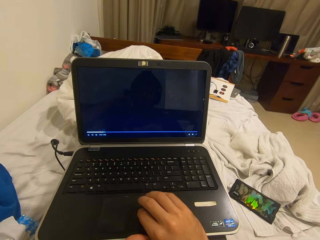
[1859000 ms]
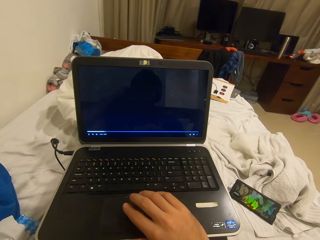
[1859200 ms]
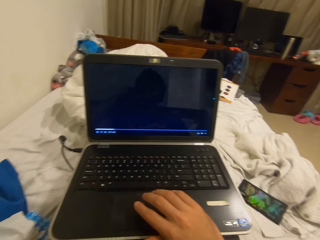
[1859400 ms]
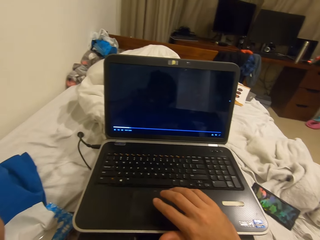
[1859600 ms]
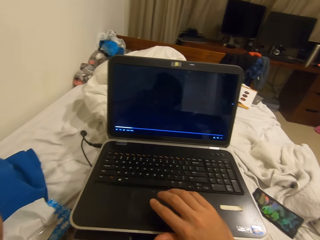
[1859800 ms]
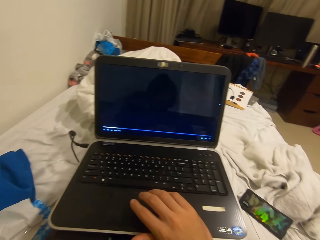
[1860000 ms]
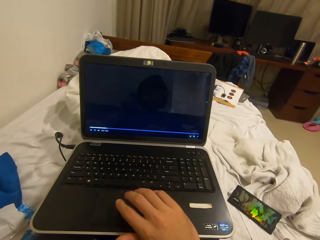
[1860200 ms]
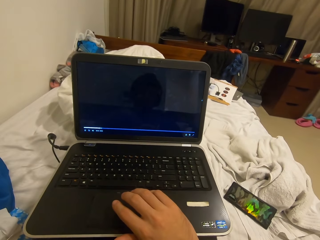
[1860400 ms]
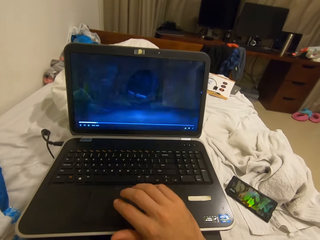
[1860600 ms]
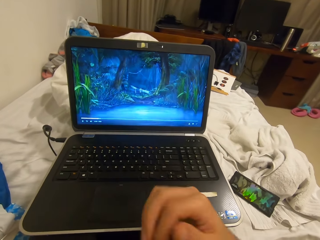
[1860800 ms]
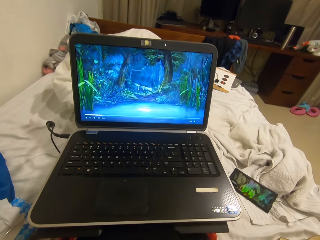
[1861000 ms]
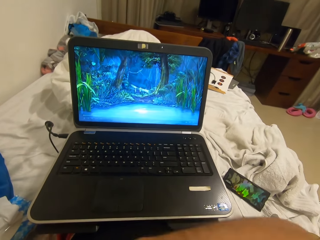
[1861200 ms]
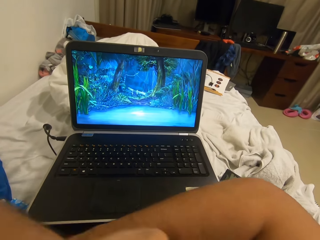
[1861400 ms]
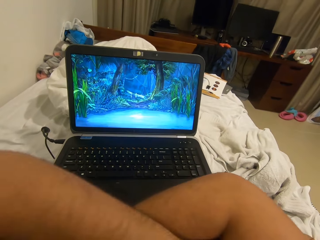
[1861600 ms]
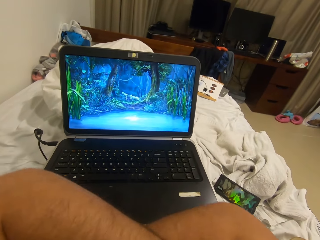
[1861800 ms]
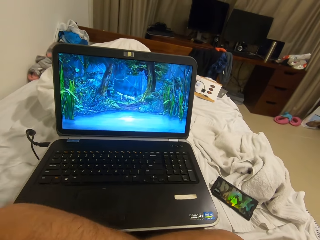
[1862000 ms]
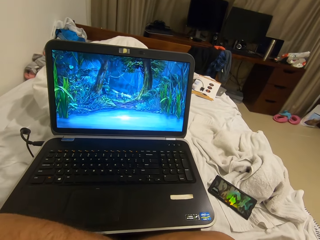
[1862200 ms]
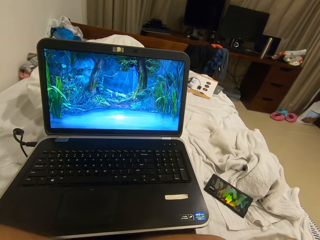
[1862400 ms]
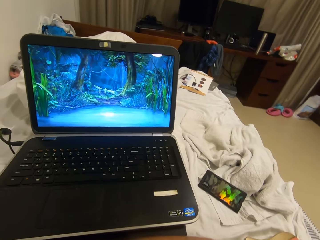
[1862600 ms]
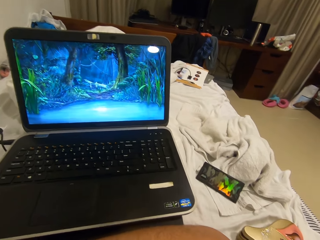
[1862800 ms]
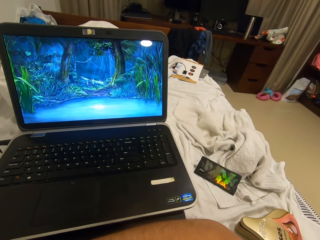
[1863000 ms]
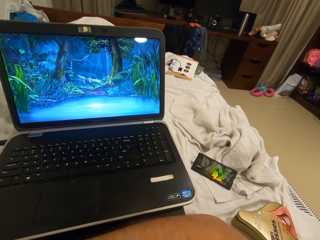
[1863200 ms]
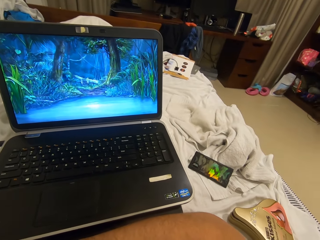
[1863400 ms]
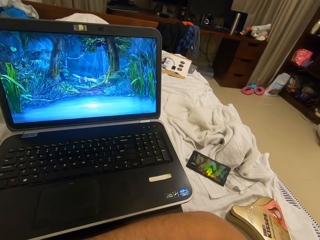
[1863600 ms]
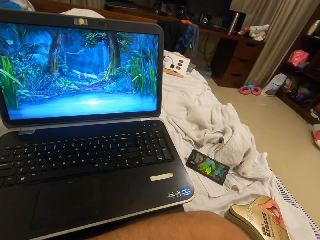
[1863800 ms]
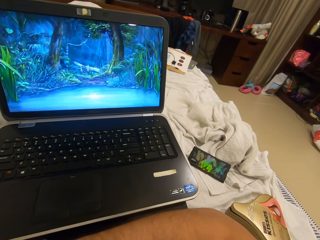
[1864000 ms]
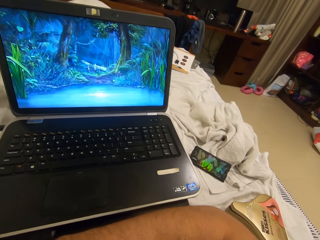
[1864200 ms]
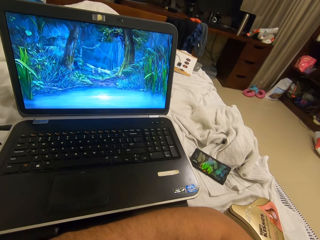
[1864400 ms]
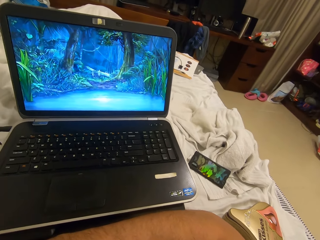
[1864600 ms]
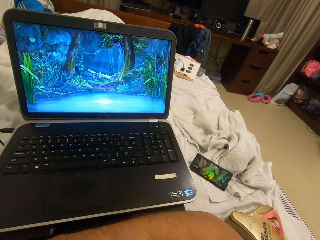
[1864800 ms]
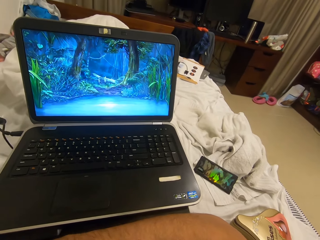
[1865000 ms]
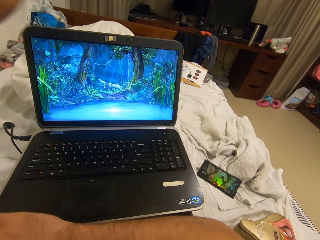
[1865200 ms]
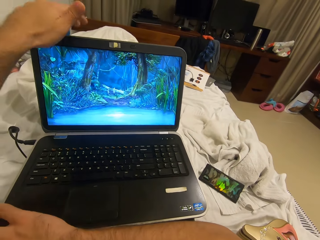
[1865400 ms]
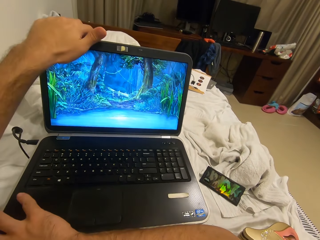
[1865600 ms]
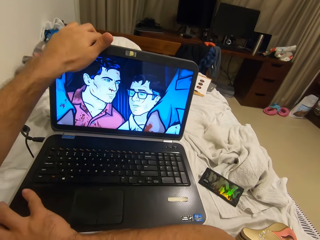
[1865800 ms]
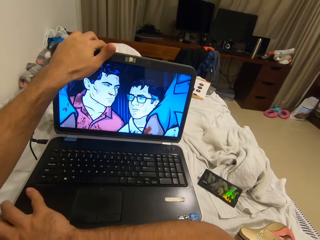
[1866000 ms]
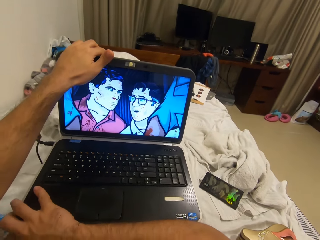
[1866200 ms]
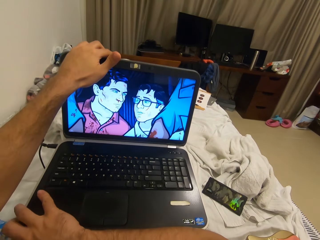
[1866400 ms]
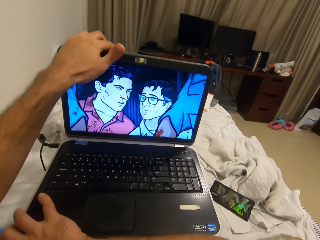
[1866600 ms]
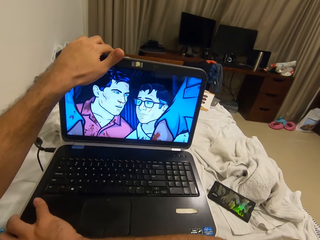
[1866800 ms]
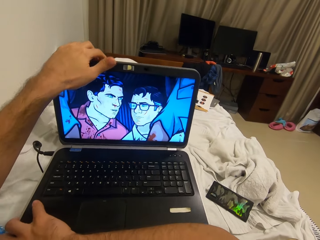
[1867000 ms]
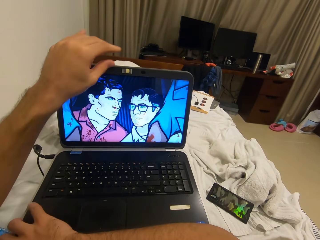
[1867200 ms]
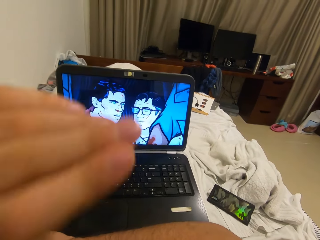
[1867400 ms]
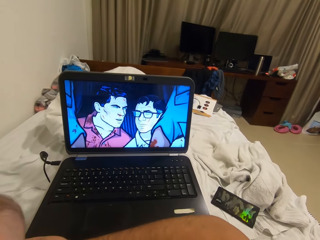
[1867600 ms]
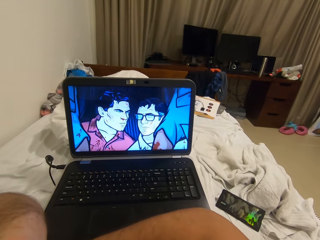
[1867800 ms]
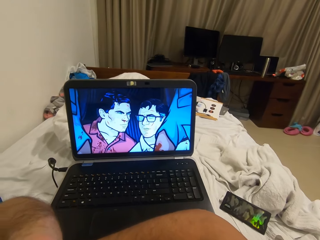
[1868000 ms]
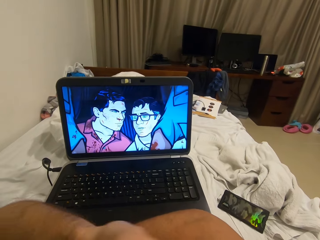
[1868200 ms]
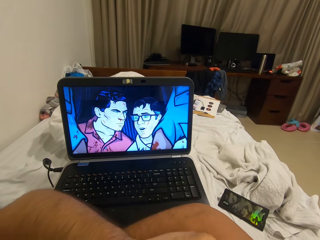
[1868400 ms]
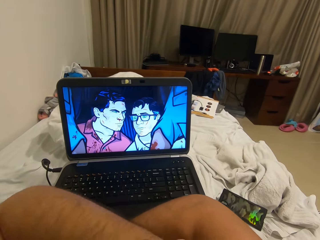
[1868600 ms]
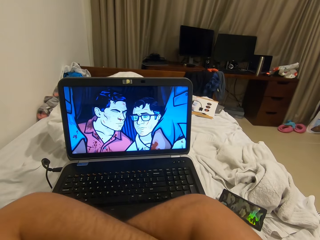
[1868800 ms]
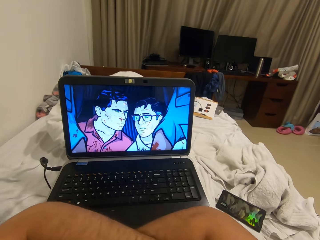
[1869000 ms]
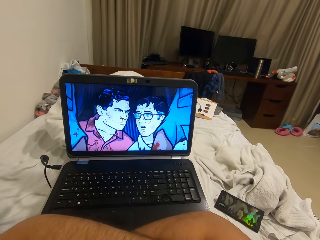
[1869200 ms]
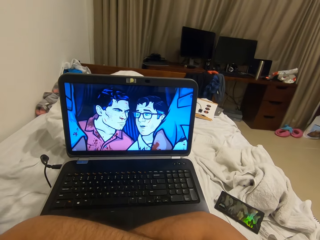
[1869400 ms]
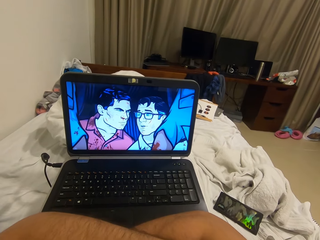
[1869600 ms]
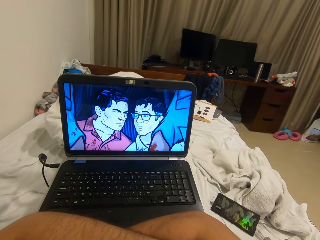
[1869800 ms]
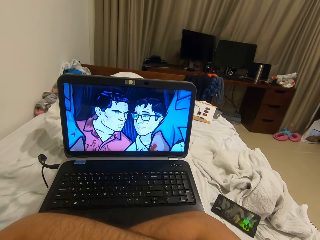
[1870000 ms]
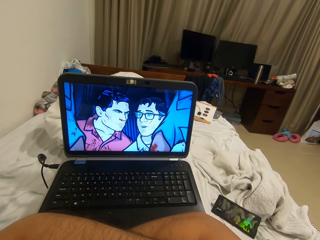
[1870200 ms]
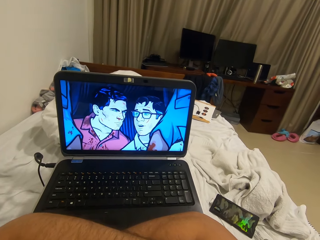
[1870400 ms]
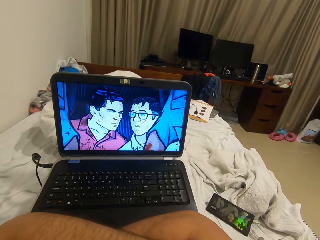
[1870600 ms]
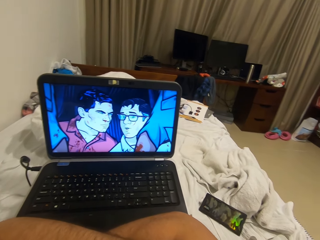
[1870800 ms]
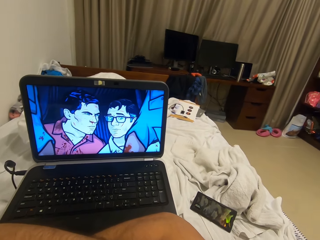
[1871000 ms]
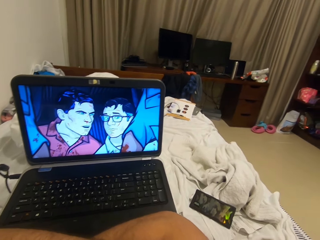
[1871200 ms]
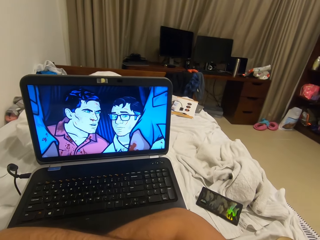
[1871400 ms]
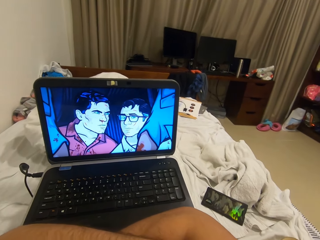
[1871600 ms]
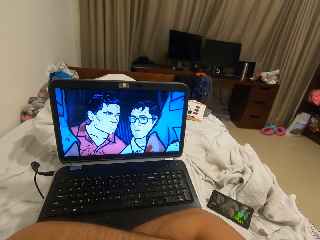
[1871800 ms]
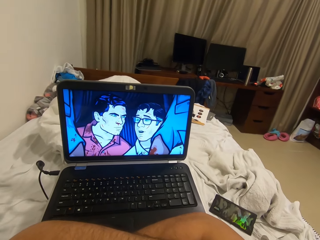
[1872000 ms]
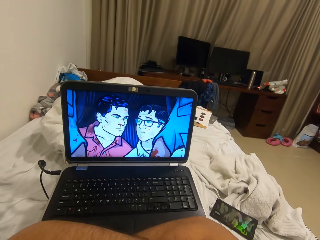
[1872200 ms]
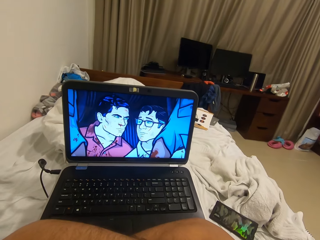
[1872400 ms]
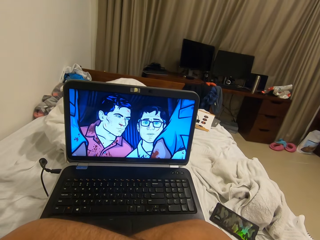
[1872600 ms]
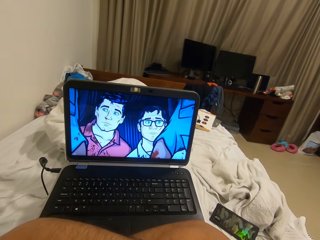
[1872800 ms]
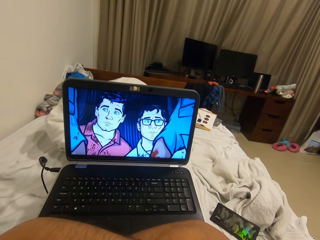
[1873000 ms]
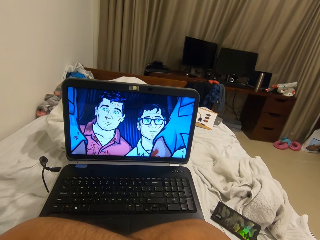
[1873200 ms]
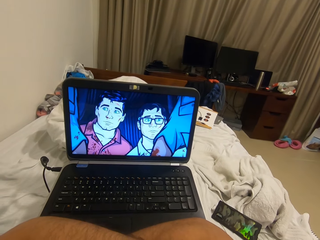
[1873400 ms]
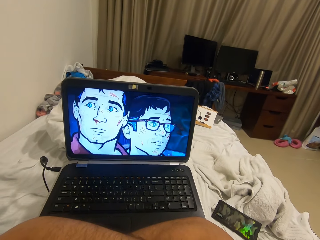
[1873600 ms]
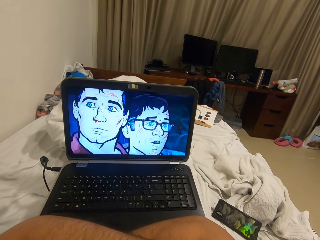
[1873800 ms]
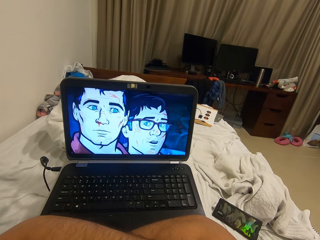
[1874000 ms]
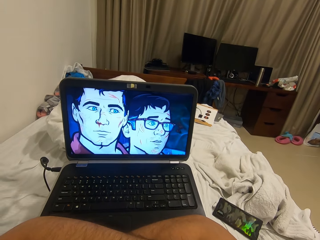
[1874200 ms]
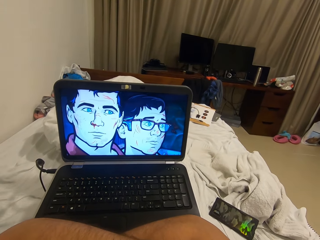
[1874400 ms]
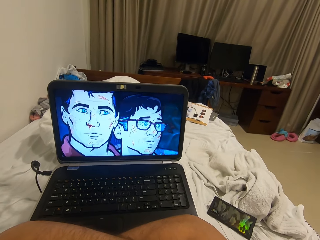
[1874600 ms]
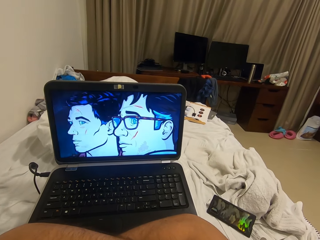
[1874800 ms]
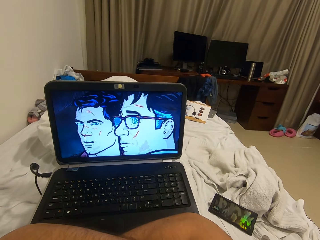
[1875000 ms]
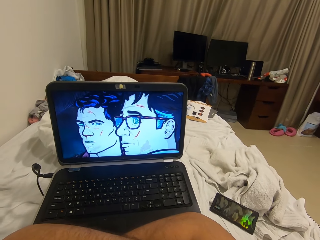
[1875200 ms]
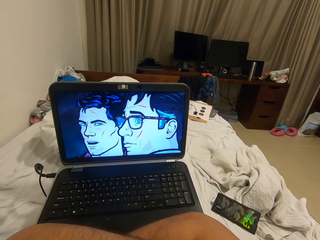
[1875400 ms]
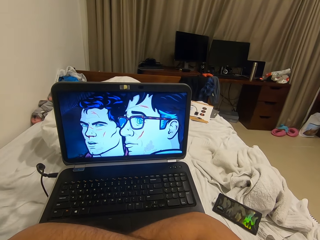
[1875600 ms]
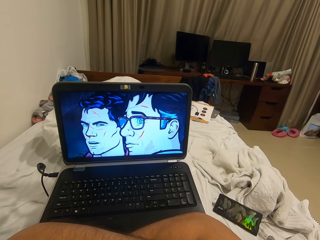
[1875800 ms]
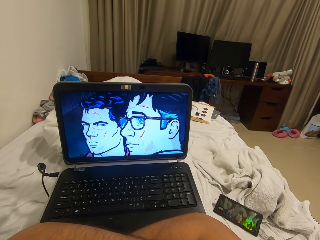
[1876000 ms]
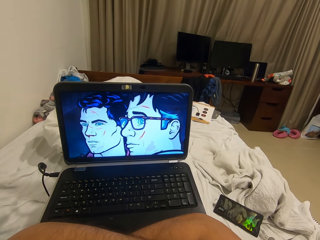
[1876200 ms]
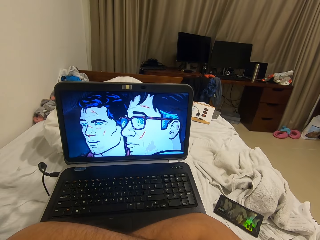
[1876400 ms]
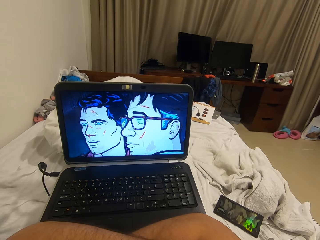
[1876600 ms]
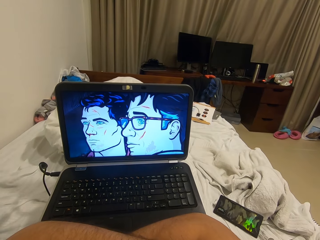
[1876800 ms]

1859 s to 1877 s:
The camera wearer folds his arms. He stares on the monitor. He adjusts the laptop with both hands. He watches the laptop. He folds his arms. He stares at the monitor.
